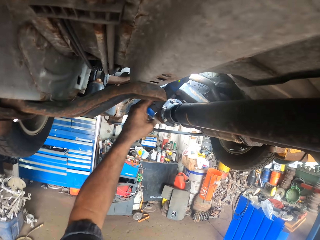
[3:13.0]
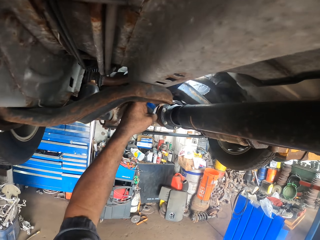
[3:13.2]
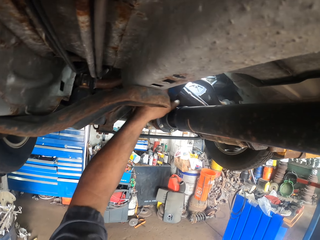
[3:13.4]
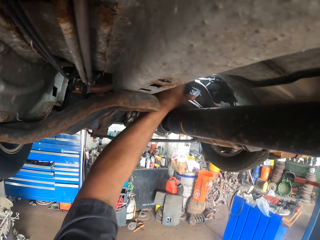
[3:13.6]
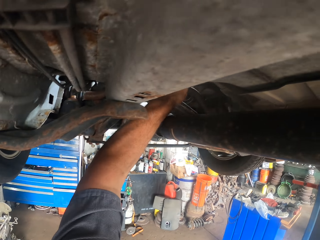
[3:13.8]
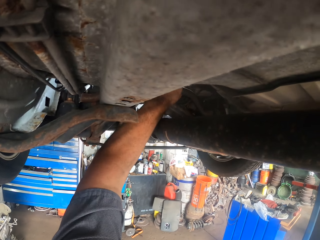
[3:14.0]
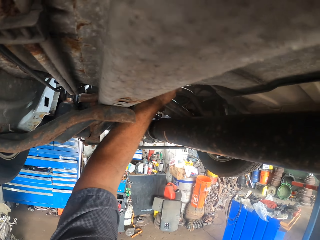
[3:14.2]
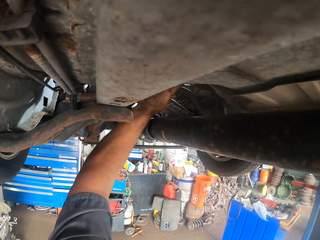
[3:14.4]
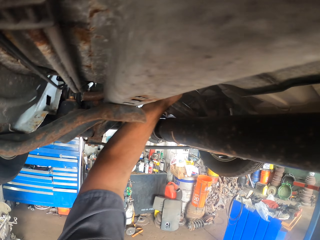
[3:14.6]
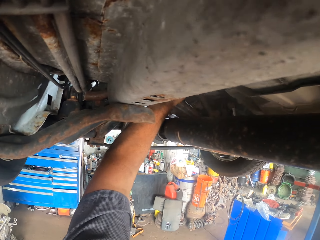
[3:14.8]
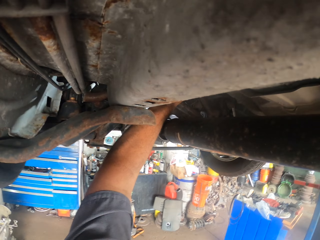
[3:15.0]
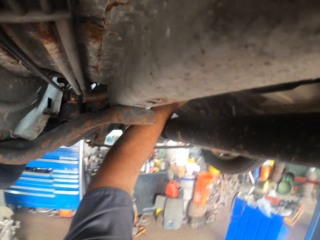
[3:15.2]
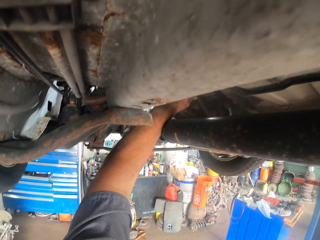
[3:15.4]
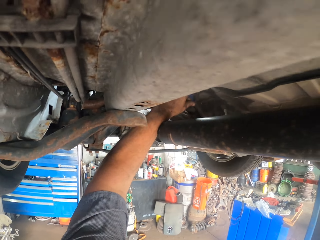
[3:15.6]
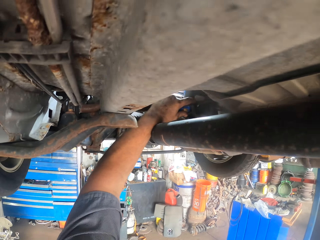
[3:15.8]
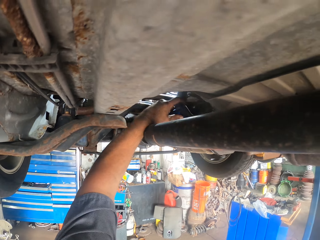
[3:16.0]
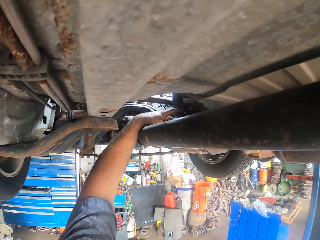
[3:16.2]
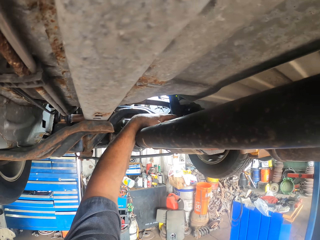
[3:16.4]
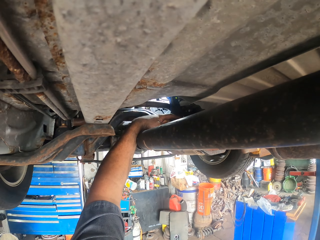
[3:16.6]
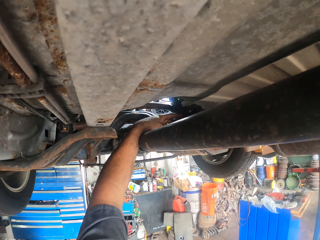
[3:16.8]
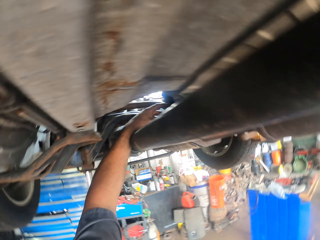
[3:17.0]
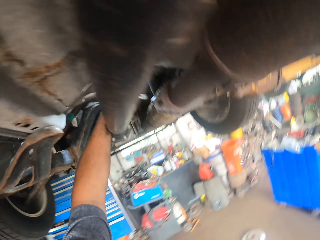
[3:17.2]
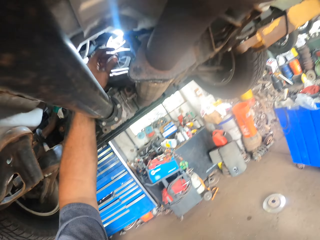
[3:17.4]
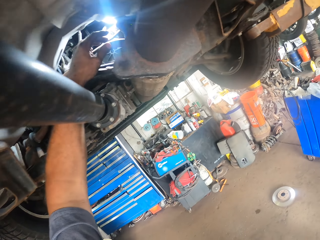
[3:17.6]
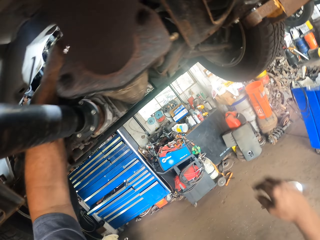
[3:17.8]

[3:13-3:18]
The camera wearer puts the spotlight in the car bottom to lighten.

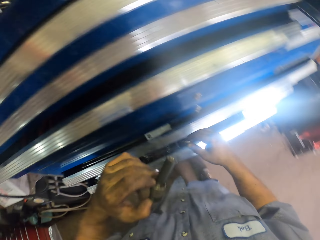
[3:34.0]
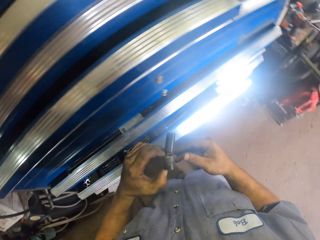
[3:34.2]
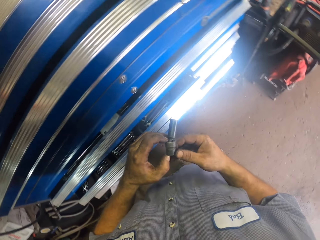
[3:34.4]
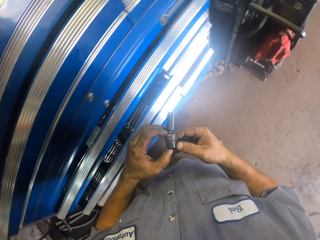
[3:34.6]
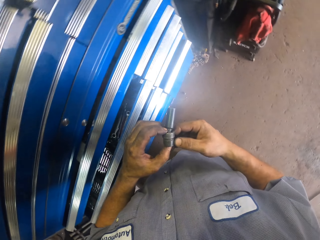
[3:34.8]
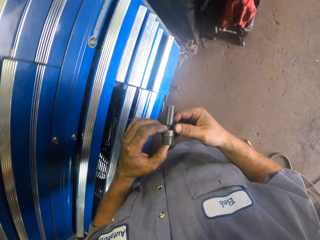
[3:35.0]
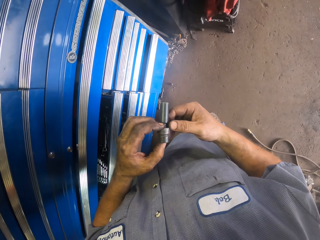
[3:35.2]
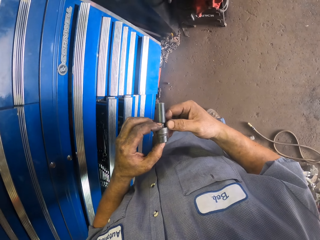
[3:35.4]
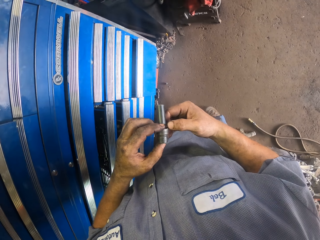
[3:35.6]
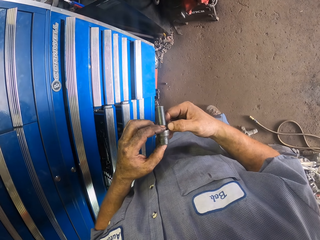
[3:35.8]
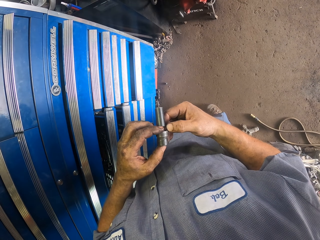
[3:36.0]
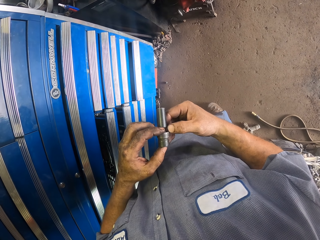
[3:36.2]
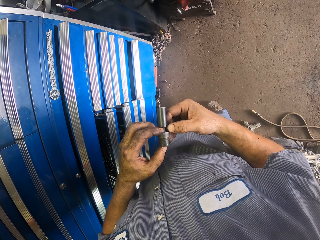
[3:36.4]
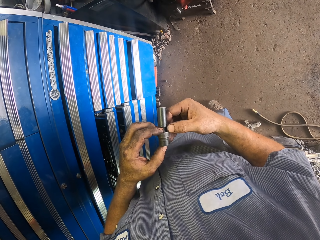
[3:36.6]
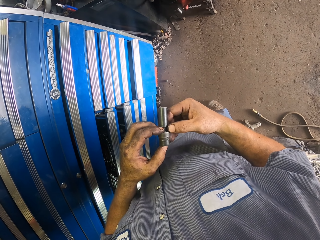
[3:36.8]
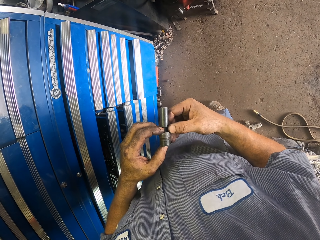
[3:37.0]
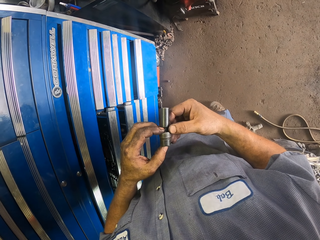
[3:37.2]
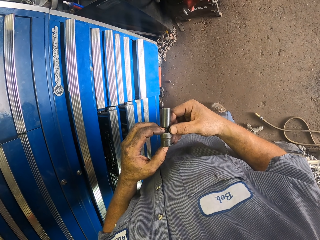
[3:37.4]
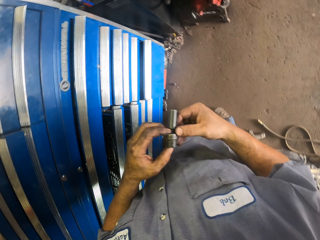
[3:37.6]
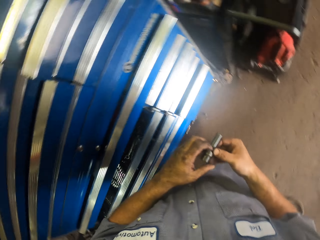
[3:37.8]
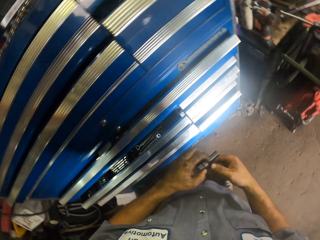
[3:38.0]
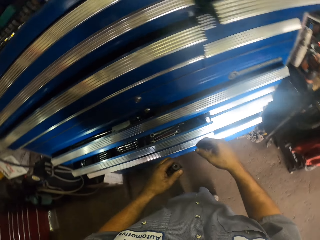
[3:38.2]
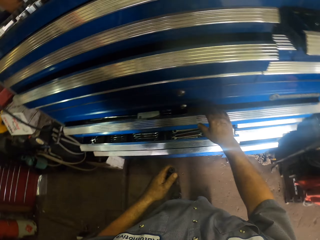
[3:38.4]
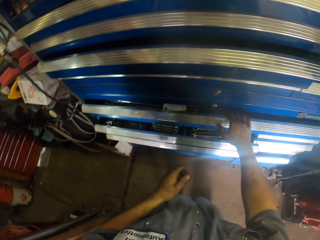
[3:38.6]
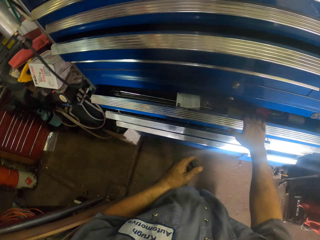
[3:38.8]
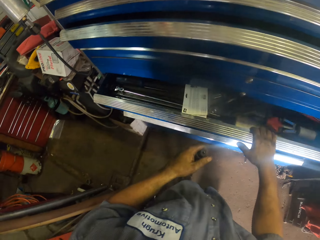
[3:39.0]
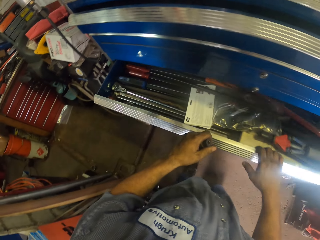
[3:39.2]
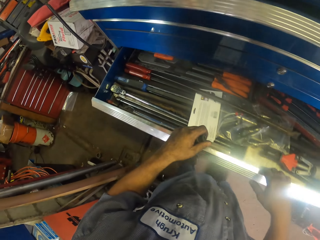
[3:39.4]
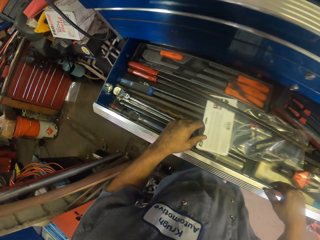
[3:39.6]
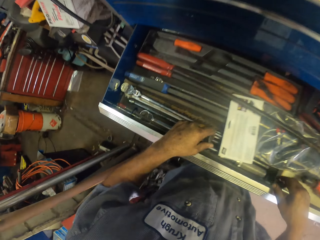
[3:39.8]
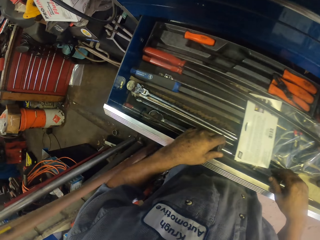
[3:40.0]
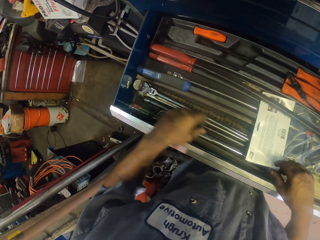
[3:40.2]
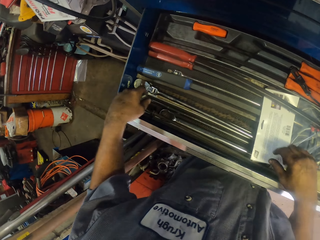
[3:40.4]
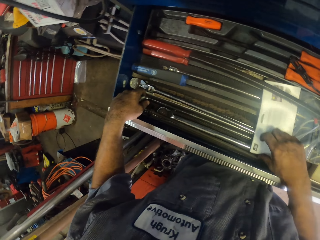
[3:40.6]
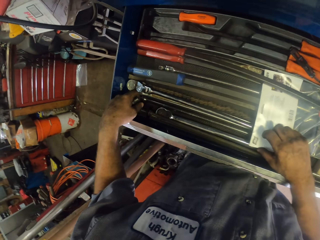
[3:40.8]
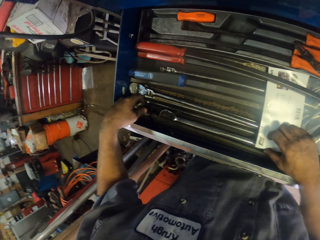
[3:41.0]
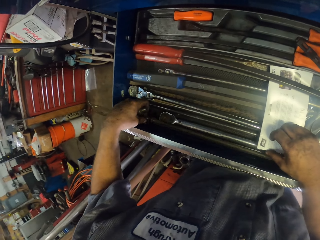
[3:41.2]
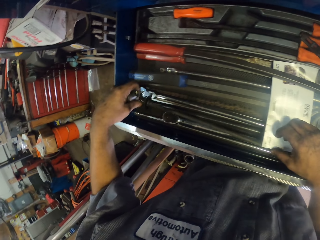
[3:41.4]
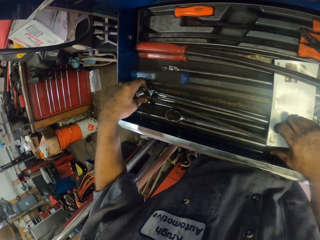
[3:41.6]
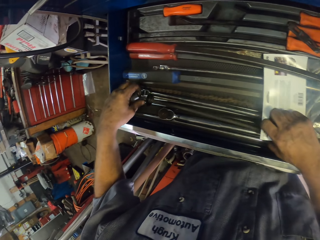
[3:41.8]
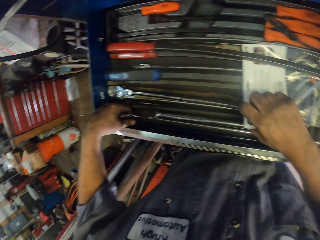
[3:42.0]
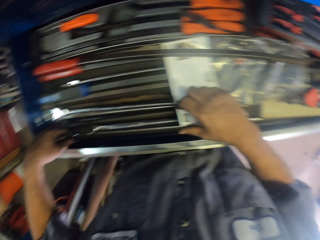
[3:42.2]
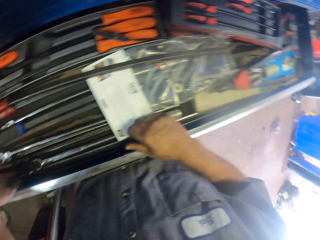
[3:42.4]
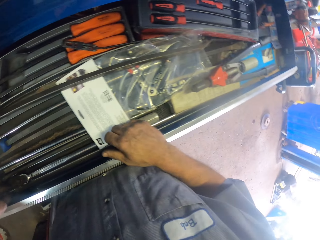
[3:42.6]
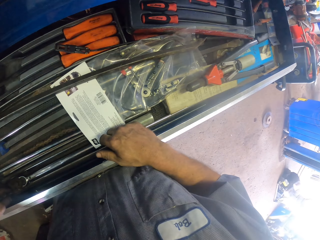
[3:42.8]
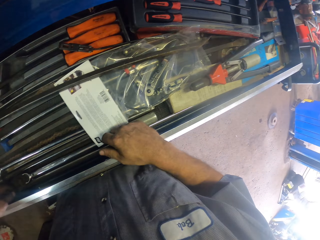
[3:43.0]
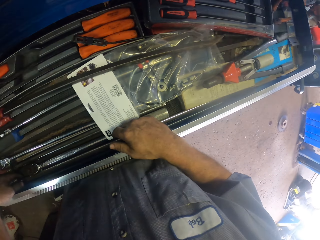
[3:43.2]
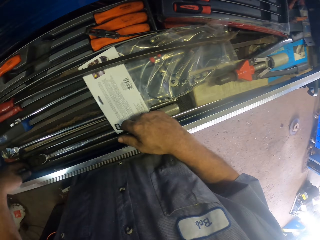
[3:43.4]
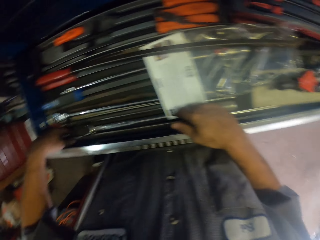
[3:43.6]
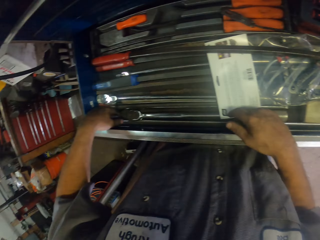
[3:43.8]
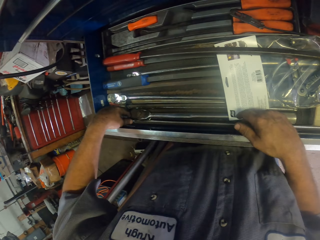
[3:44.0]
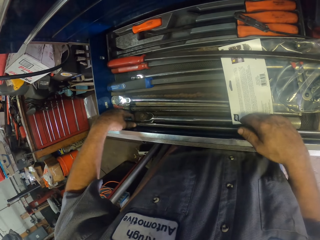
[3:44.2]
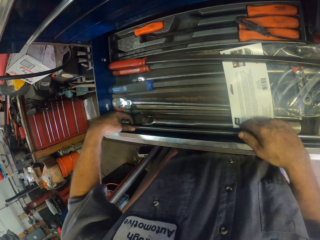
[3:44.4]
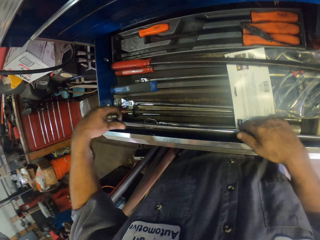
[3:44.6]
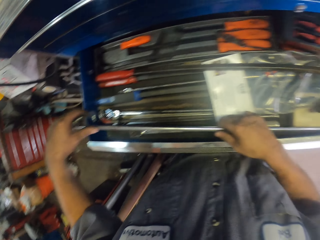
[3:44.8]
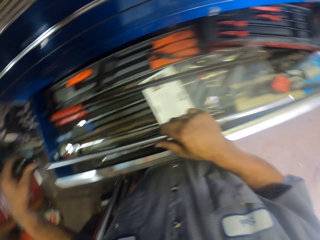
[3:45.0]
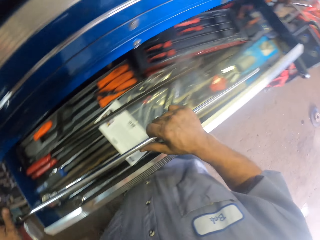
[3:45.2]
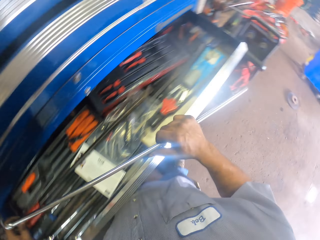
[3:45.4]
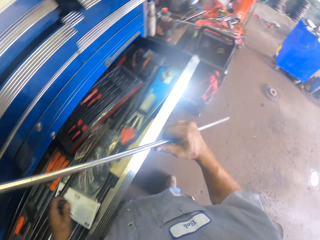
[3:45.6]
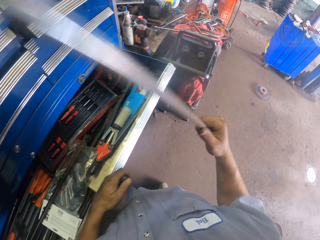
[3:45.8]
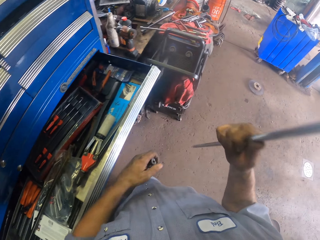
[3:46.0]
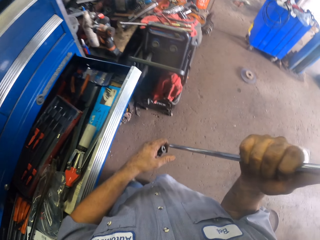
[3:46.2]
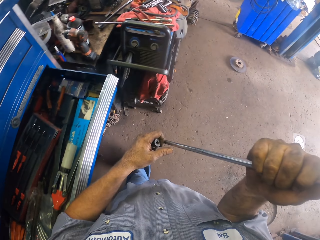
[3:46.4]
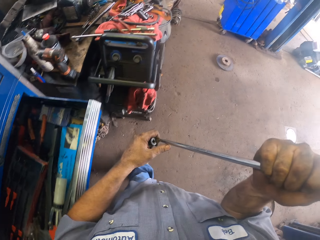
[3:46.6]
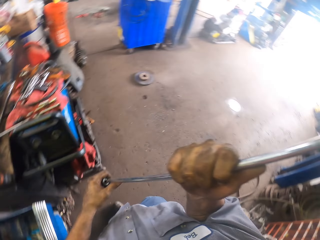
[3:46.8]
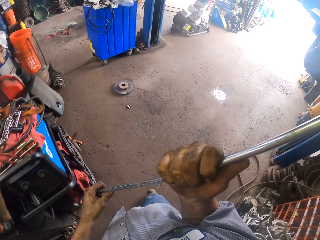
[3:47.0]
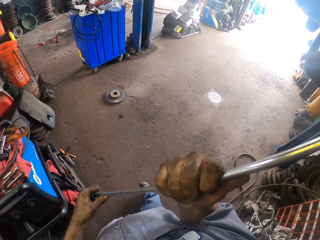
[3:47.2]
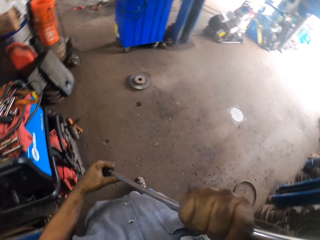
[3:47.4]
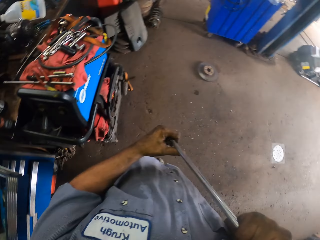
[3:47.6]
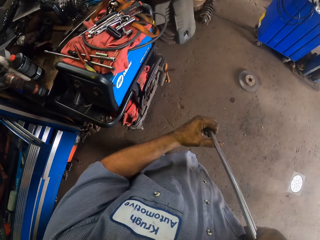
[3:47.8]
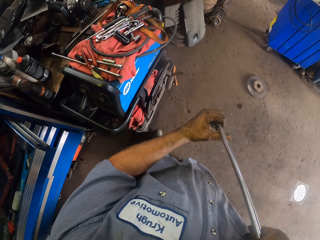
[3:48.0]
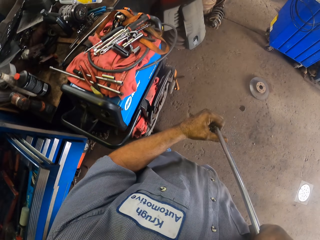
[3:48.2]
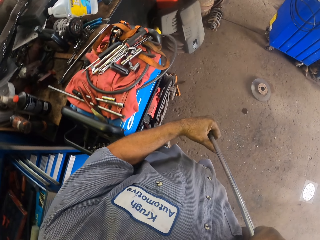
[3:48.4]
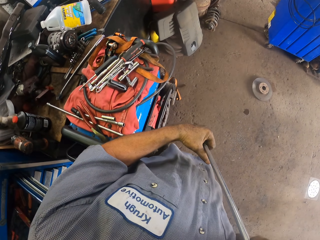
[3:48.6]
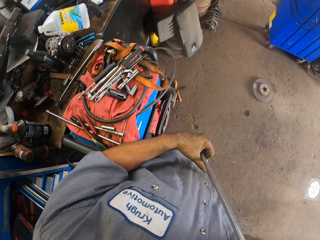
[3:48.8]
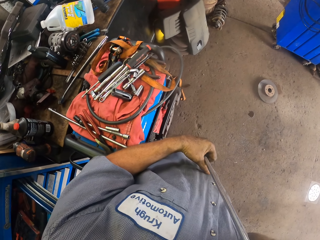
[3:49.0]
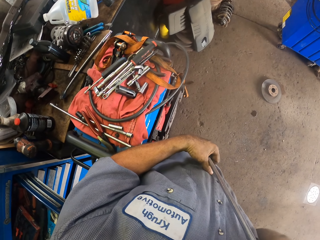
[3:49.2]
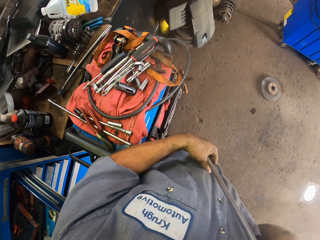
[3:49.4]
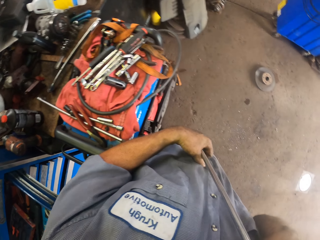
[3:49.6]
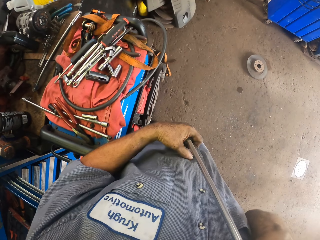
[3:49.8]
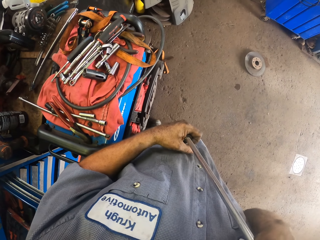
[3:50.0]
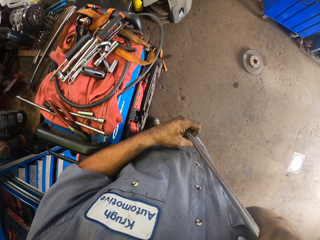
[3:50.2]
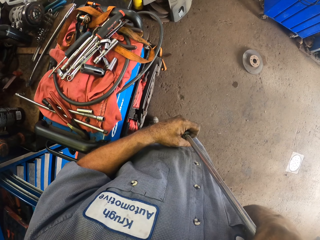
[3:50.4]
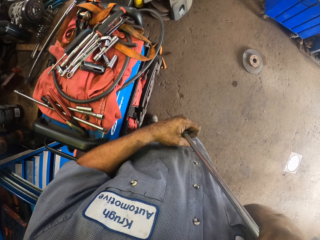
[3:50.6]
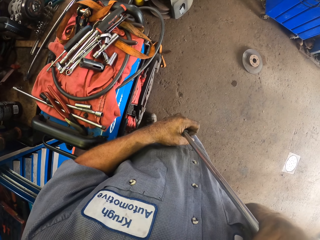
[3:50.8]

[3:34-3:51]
The camera wearer holds the nut. They pull the drawer. They hold a paper. They pick up a long spanner or rod. They insert the rod on the nut hole.
